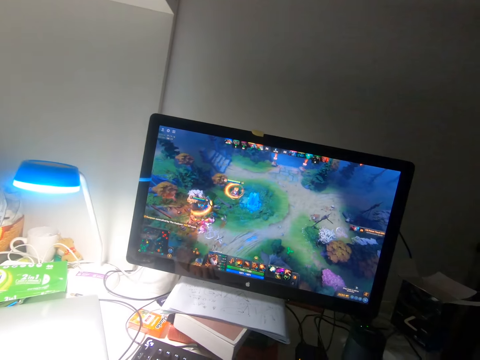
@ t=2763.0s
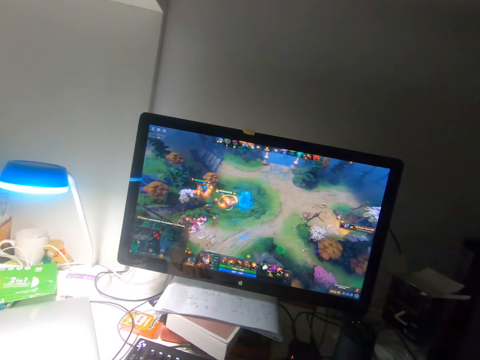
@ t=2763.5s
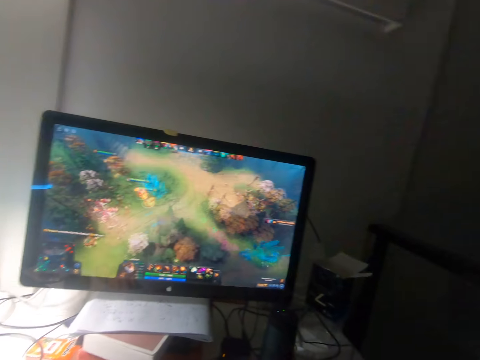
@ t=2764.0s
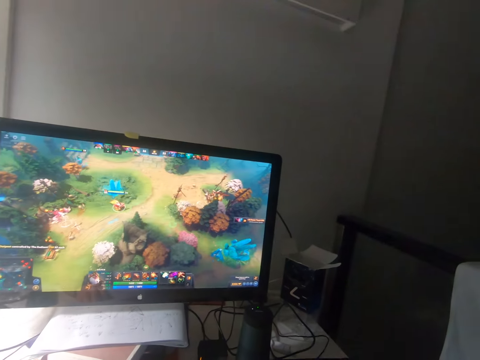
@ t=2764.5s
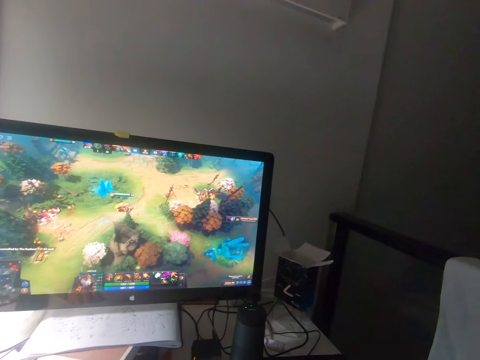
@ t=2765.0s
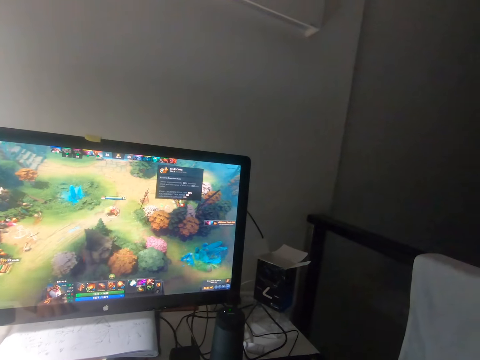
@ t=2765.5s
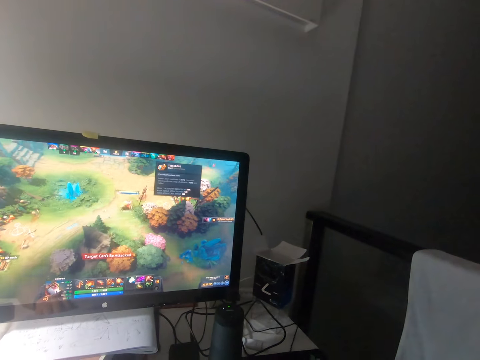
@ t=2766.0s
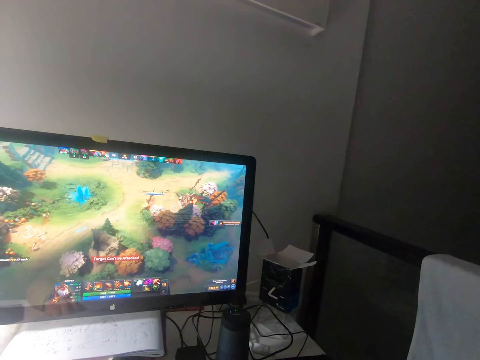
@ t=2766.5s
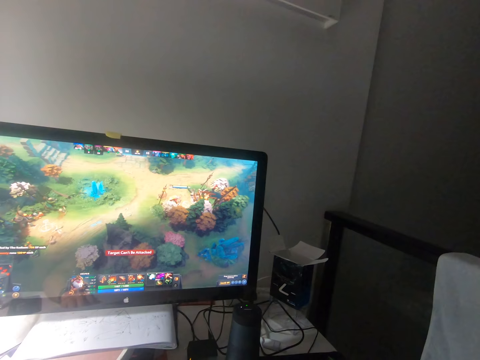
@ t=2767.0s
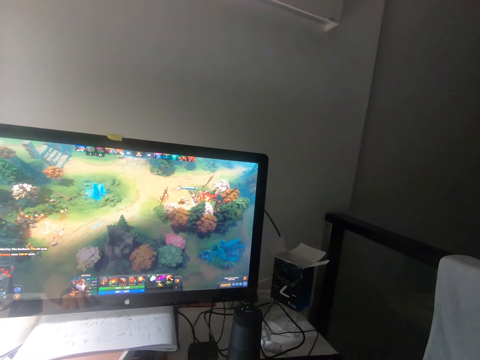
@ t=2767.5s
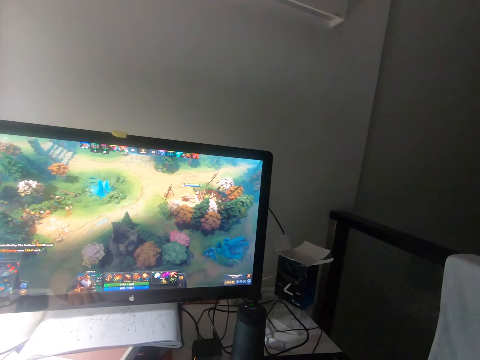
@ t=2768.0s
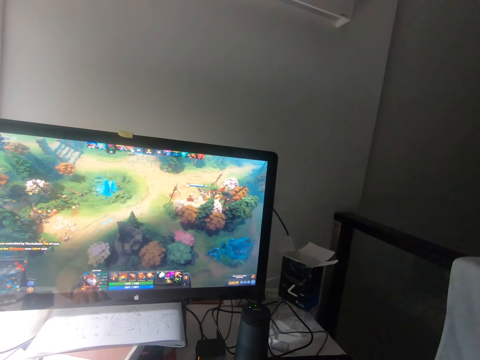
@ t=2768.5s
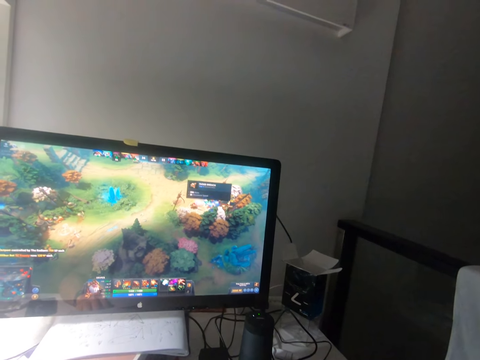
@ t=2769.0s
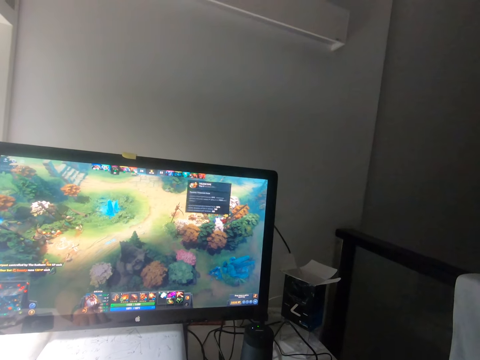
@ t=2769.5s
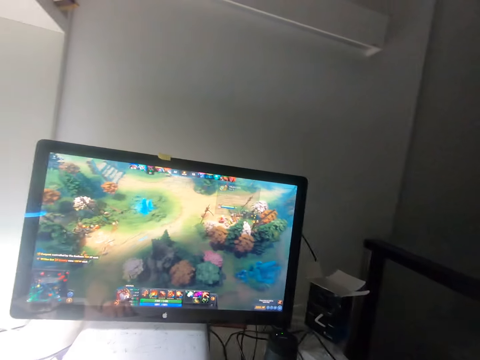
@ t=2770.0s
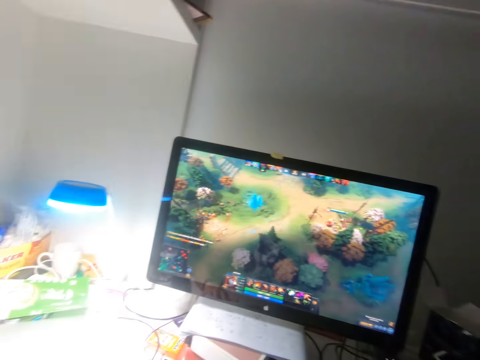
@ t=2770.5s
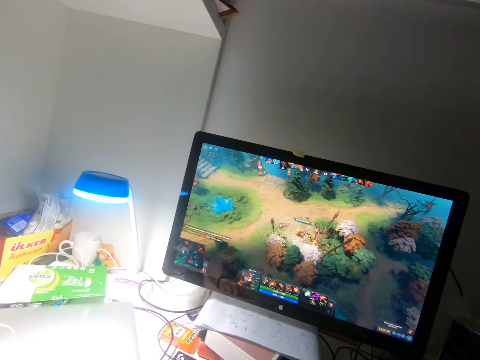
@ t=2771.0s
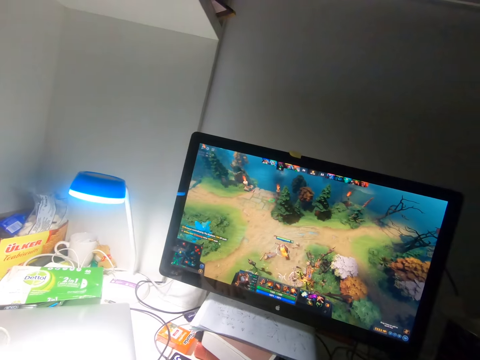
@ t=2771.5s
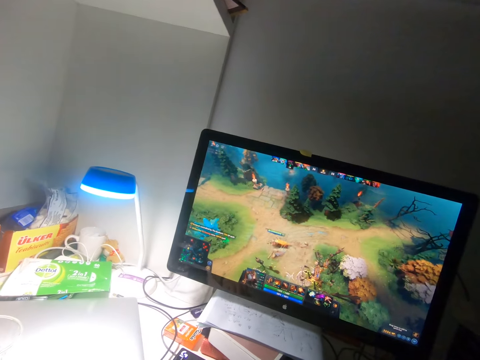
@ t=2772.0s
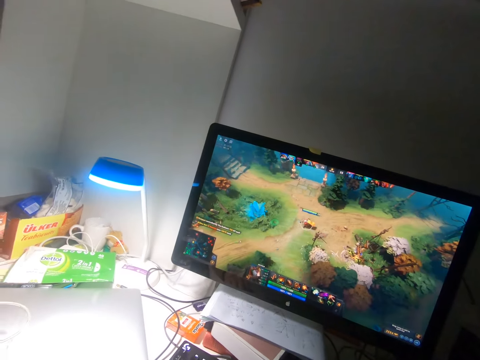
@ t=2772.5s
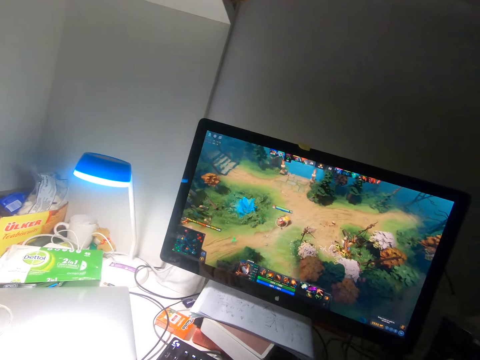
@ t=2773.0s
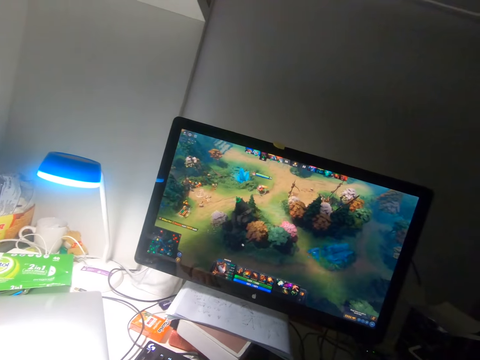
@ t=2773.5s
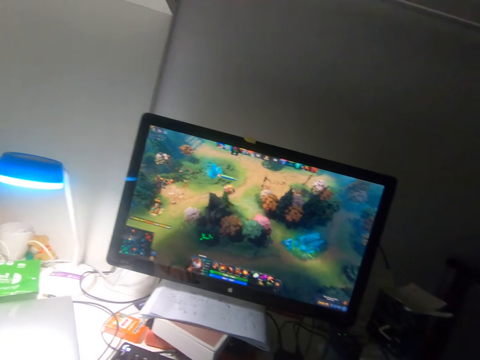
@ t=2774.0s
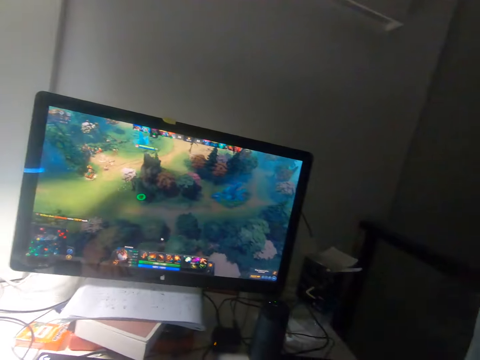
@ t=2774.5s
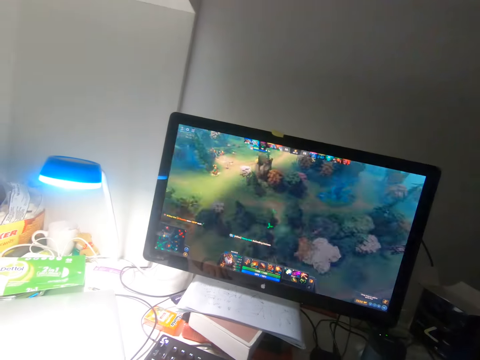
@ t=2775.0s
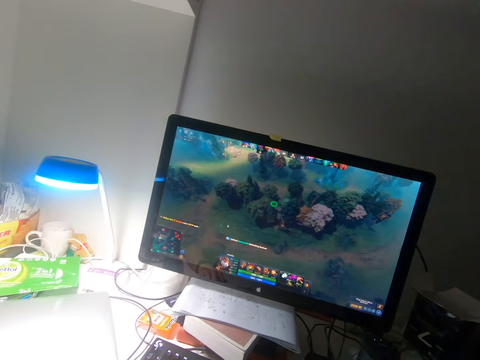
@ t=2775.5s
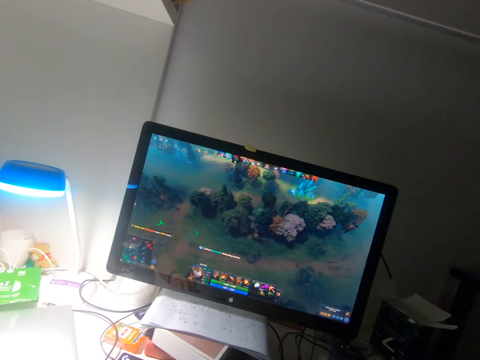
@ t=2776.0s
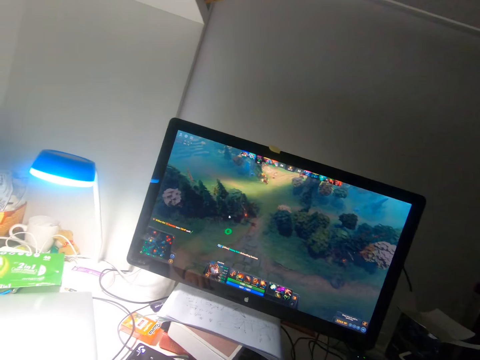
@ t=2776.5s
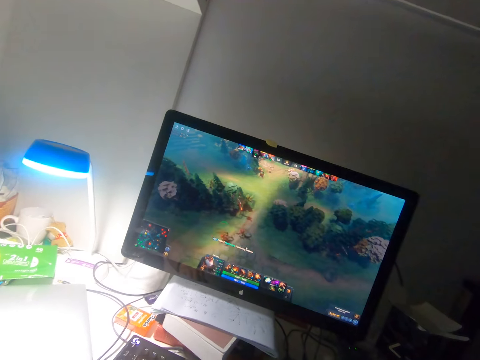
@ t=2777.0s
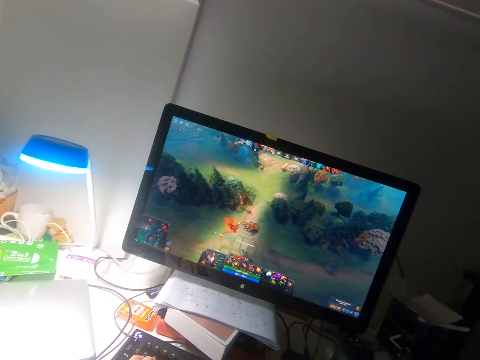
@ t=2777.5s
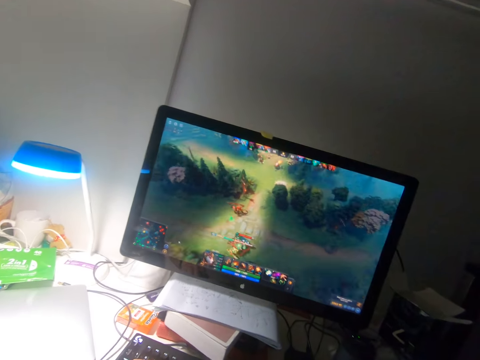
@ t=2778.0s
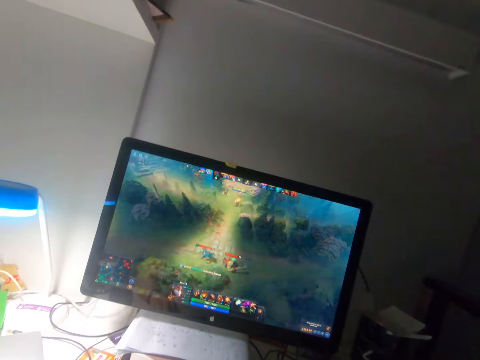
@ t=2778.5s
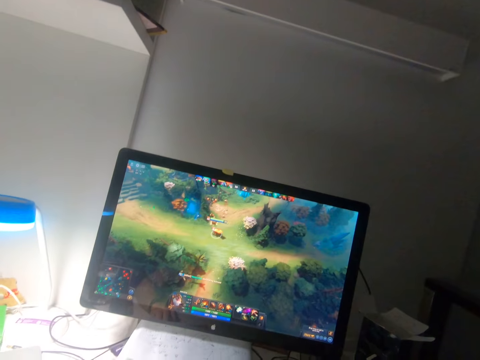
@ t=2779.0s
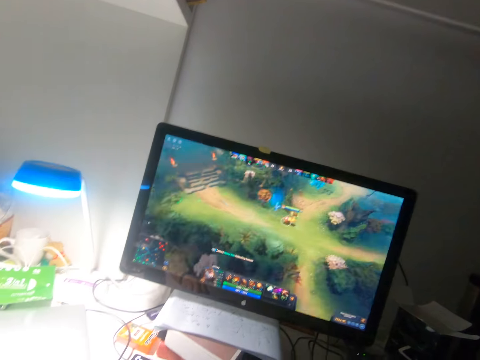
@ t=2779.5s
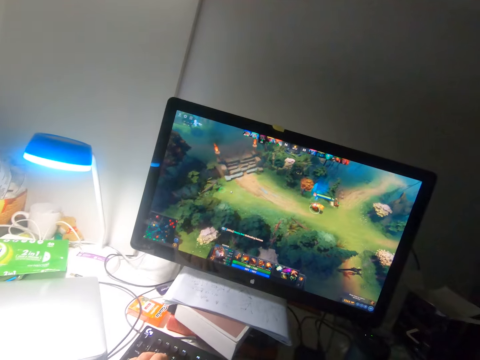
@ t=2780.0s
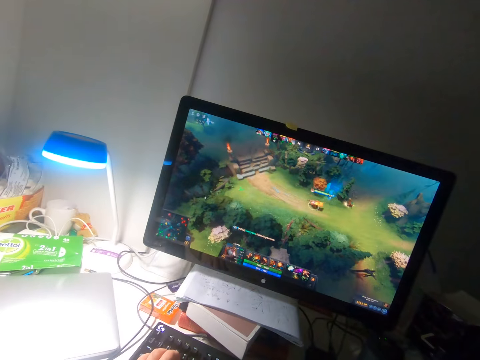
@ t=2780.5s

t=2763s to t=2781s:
The camera wearer removes an ad from the desktop. They play a video game on a computer with a mouse. They remove the ad from the desktop. They play the video game on the computer with the mouse. They look at the scores. They play the video game on the computer with the mouse. They remove the ad from the desktop. They play the video game on the computer with the mouse.

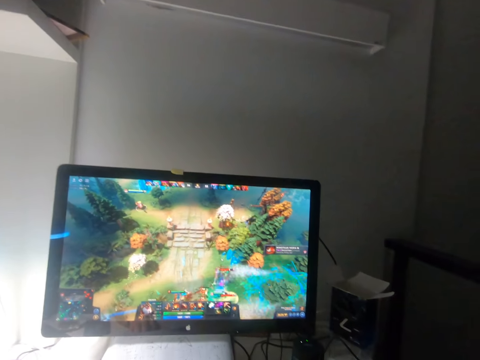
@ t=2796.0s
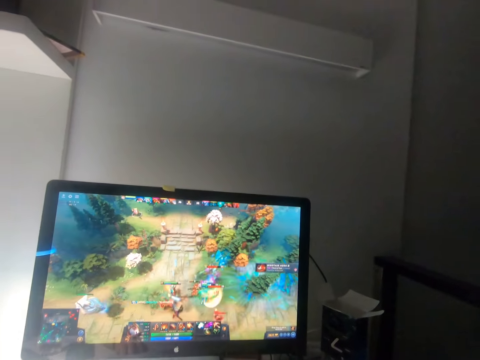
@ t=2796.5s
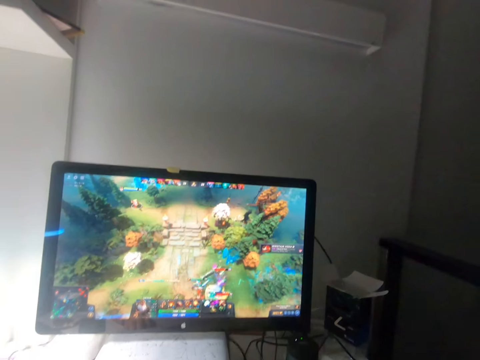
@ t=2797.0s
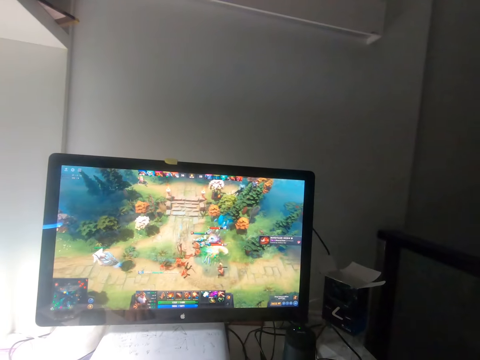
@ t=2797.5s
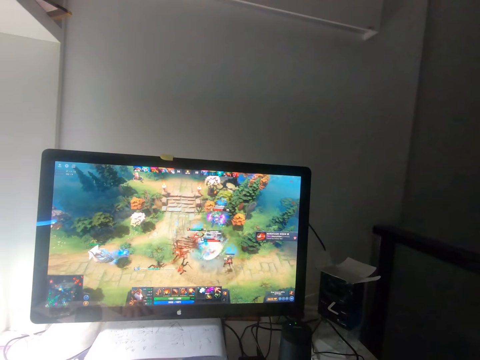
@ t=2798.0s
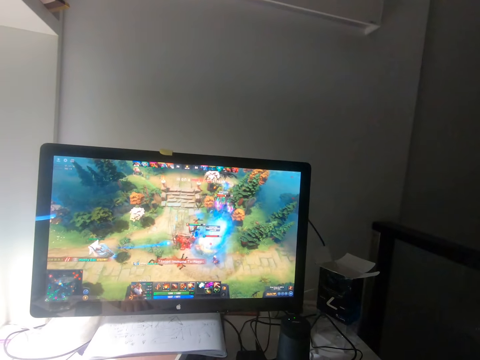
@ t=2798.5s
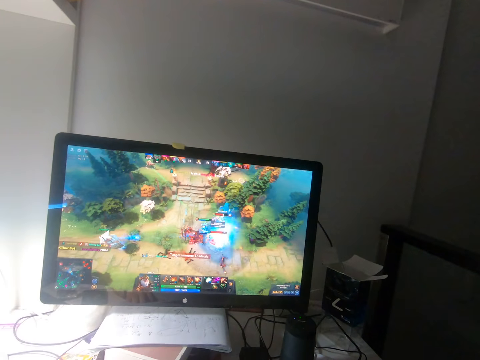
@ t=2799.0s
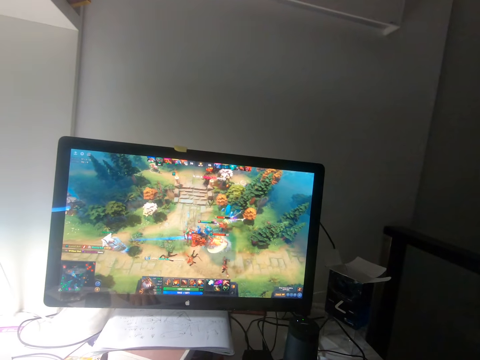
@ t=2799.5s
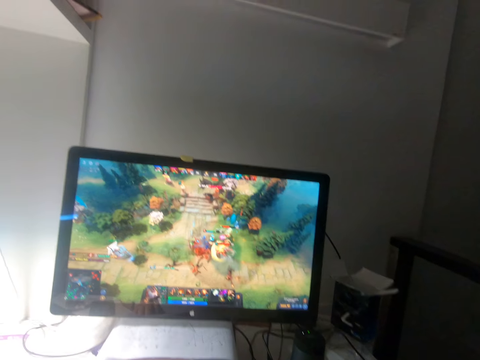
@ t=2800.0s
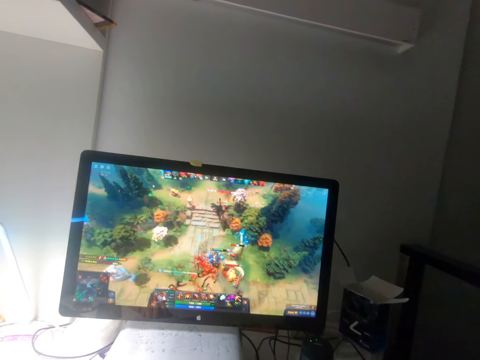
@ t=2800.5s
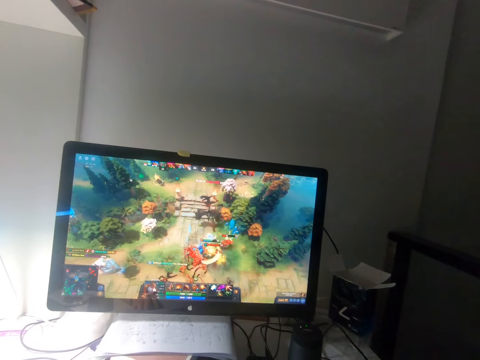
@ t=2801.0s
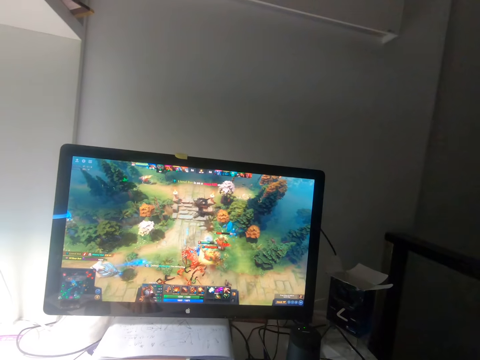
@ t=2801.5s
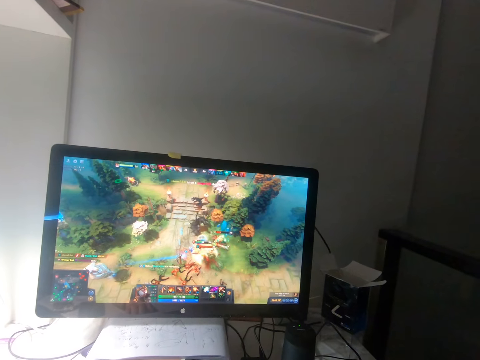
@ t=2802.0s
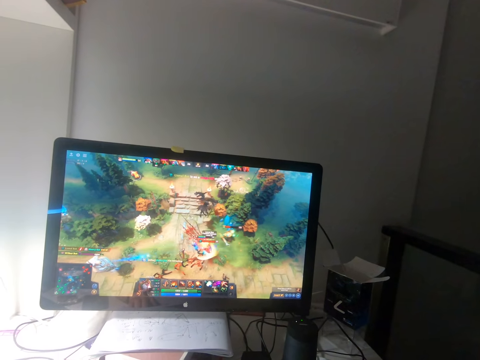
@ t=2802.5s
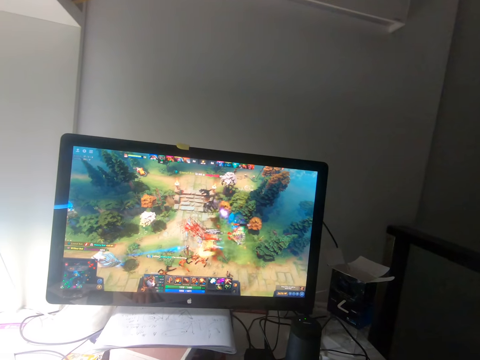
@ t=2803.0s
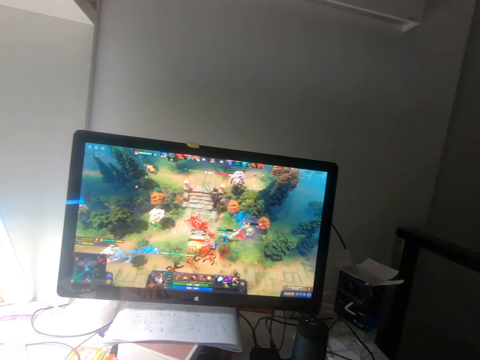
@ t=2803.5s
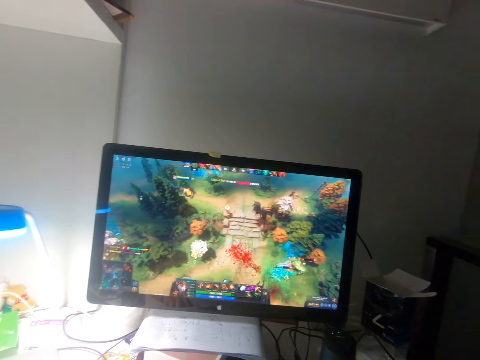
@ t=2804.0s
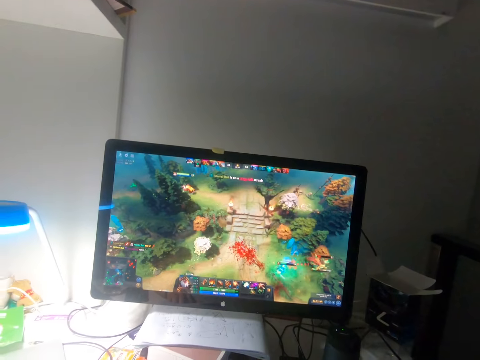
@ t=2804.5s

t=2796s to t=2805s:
The camera wearer removes an ad from the desktop. They play a video game on a computer with a mouse.
